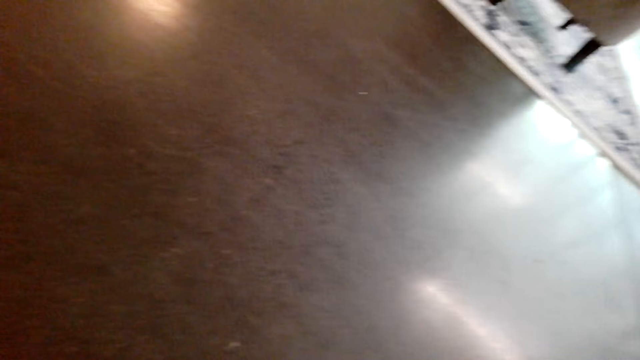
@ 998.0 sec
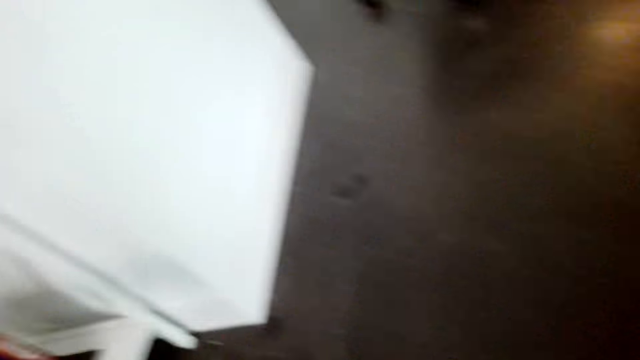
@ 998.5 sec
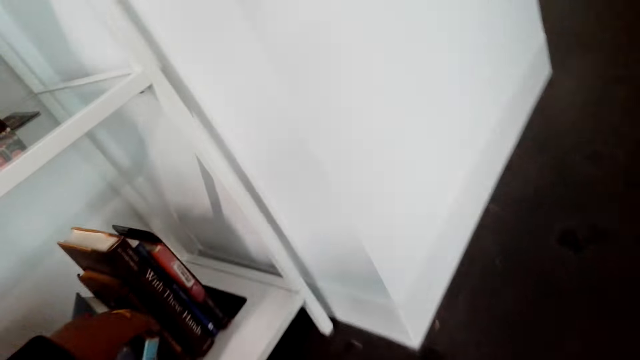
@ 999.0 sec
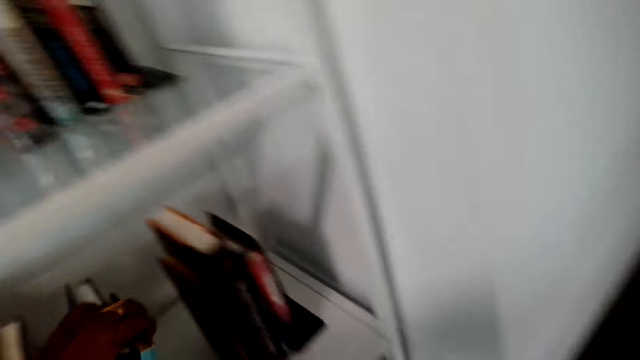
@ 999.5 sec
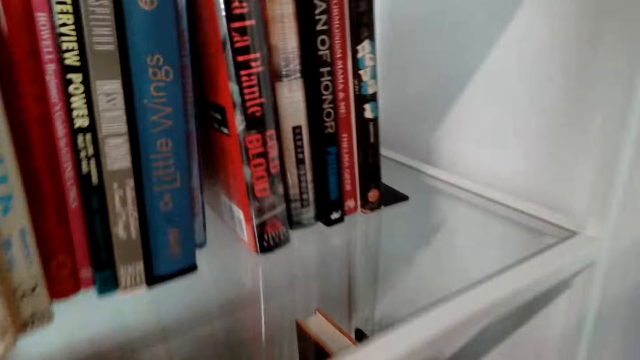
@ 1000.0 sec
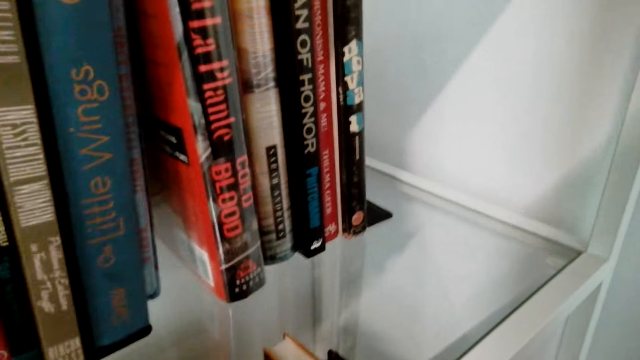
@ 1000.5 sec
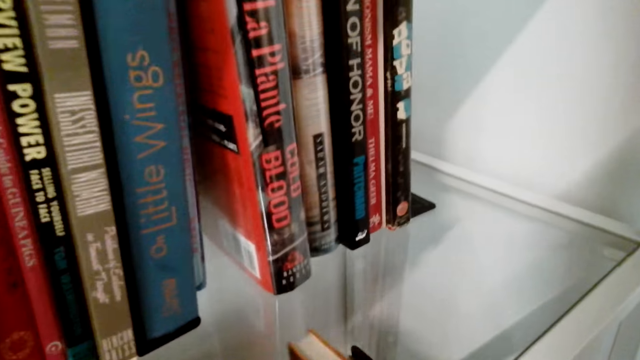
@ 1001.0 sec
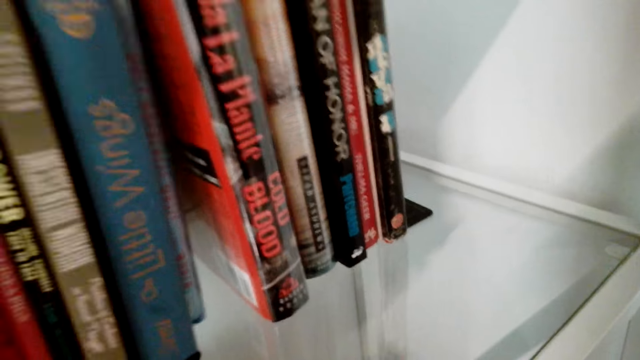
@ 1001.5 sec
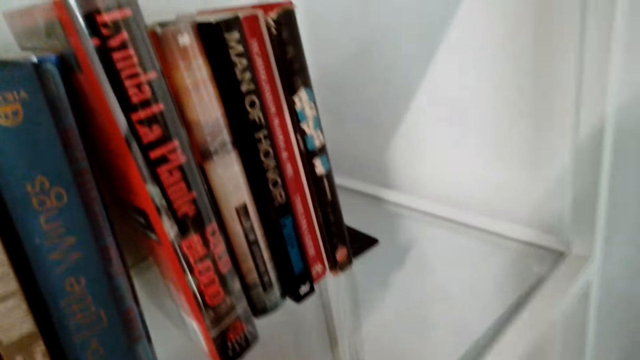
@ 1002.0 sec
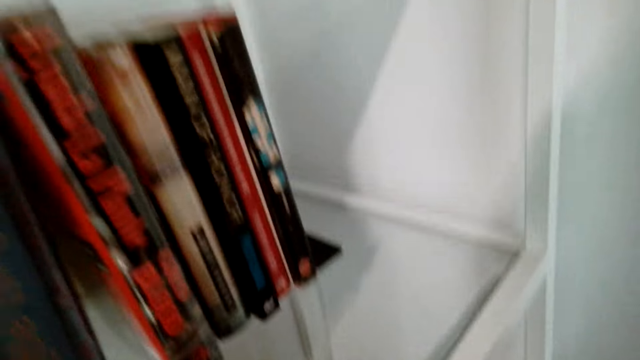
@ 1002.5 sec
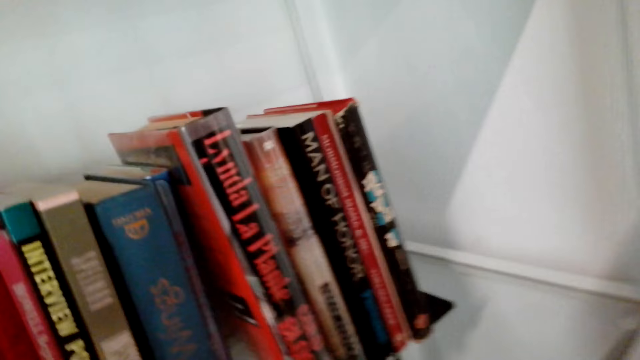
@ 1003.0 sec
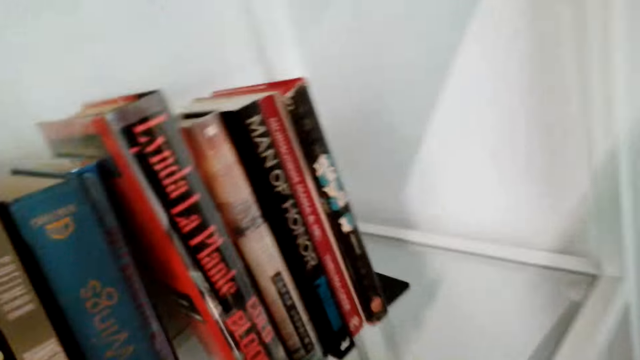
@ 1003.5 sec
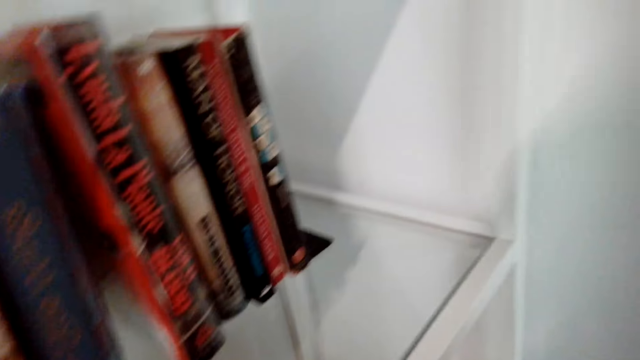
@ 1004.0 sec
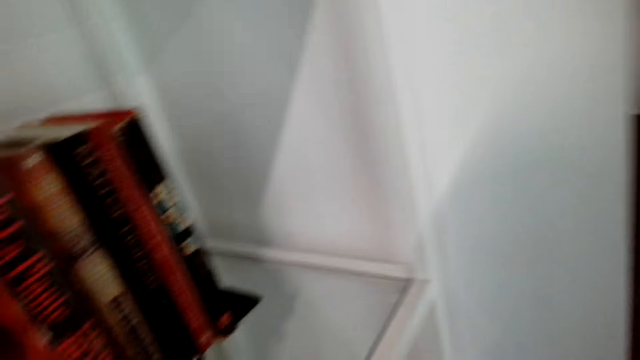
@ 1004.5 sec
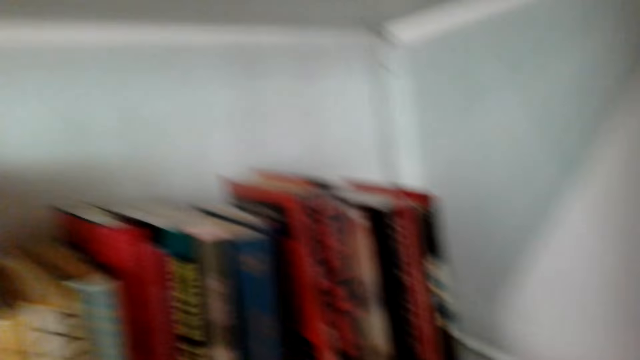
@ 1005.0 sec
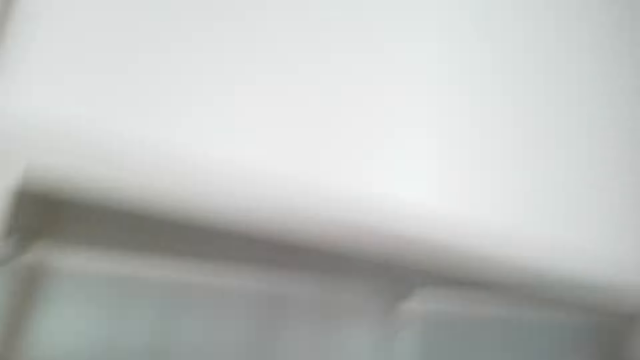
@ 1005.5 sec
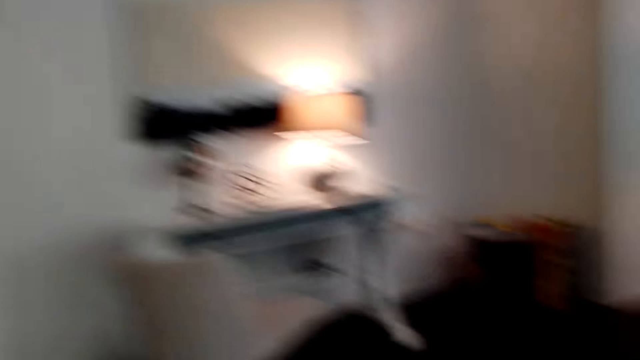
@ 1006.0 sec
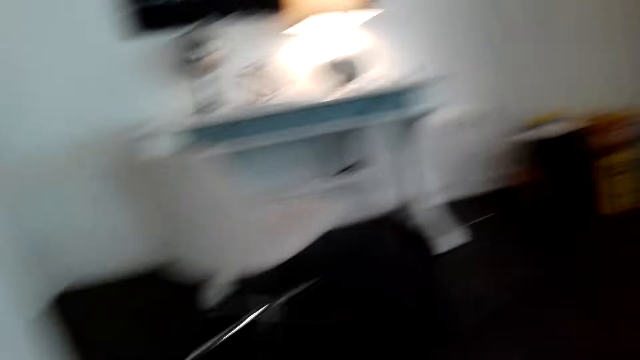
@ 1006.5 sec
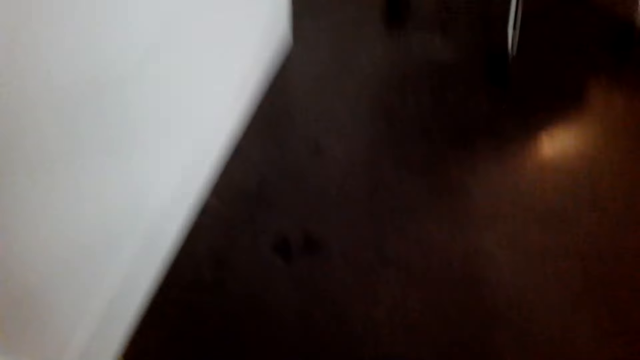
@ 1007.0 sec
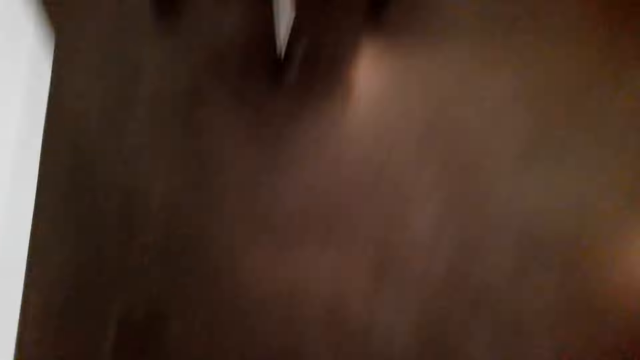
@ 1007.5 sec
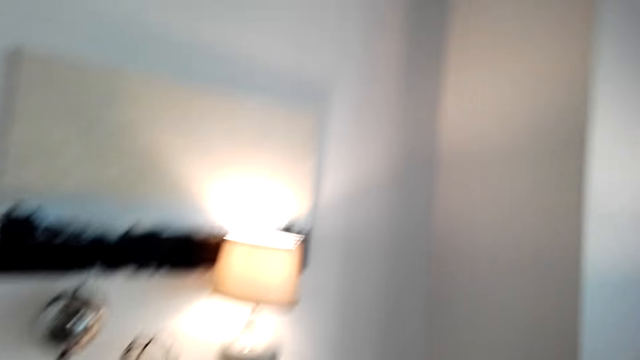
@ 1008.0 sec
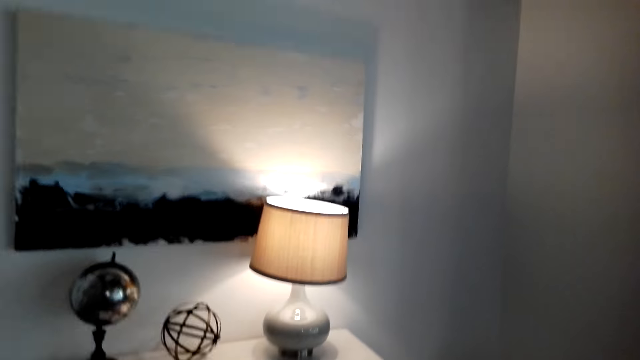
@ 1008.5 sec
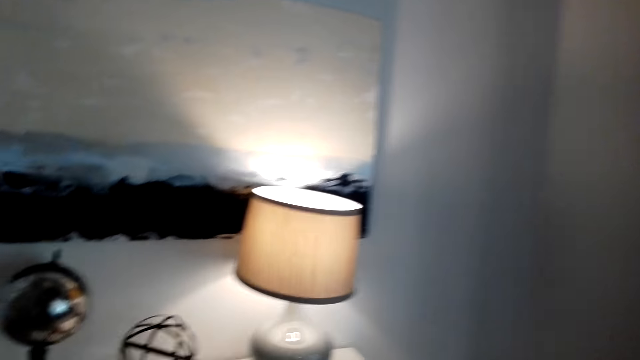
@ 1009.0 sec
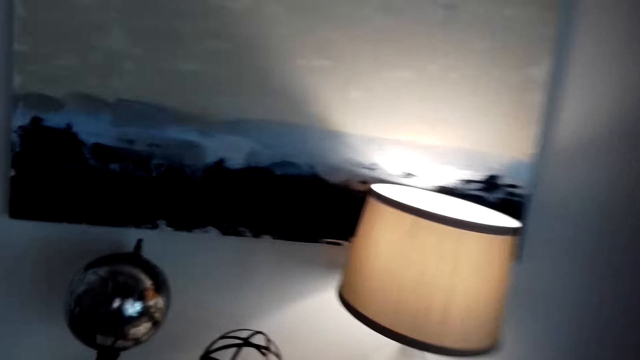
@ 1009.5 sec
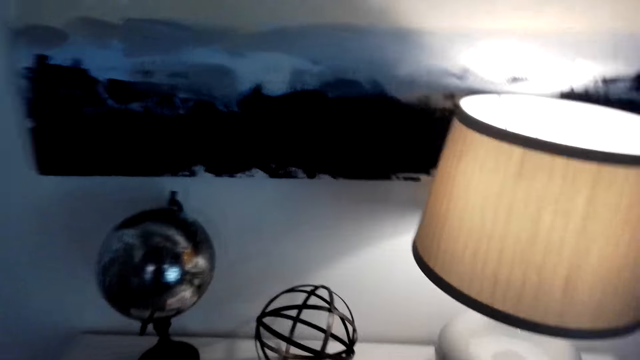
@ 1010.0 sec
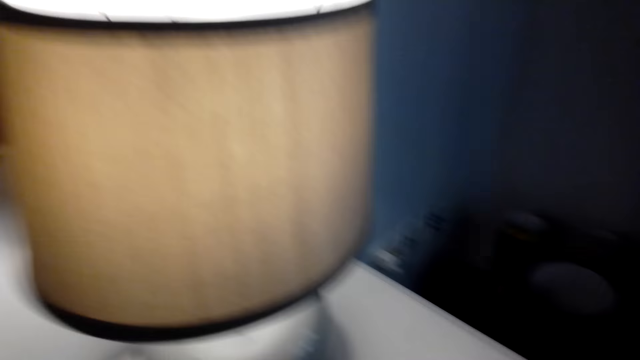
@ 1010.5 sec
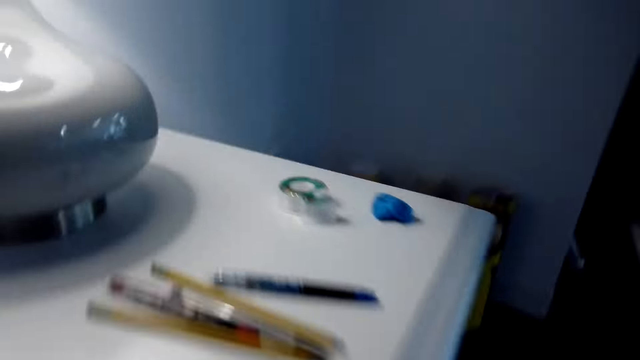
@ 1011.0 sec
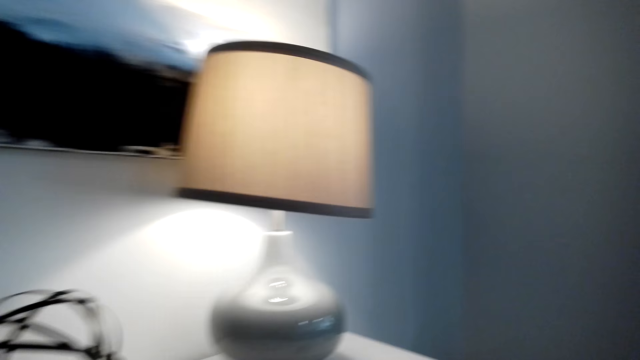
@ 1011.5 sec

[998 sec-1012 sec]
The camera wearer places the book in the shelf. They pick another book from the floor. They pick the pen from the night stand.

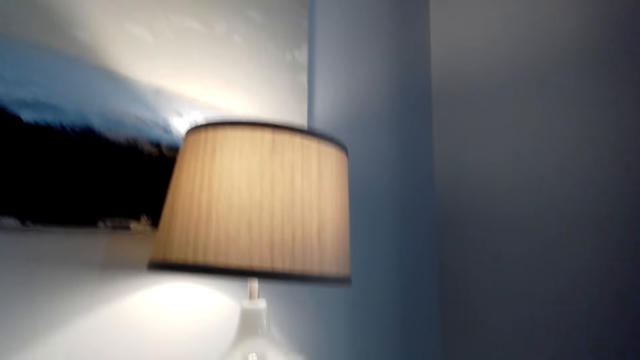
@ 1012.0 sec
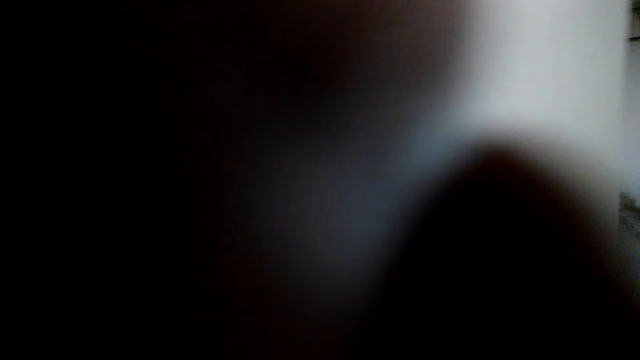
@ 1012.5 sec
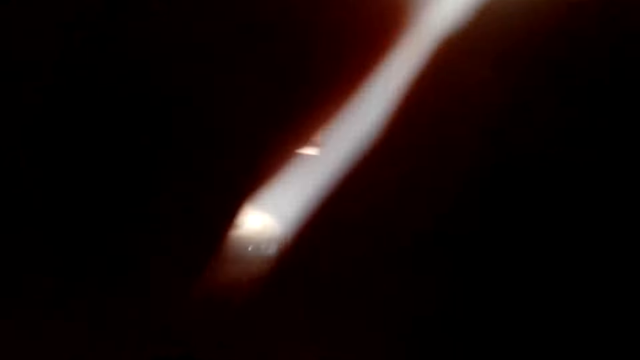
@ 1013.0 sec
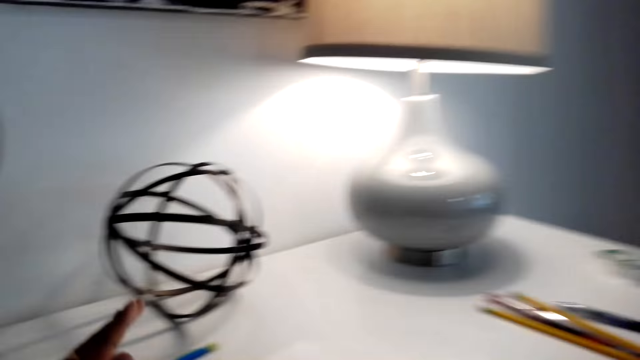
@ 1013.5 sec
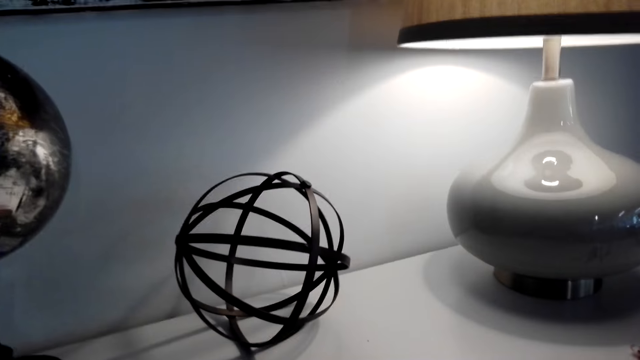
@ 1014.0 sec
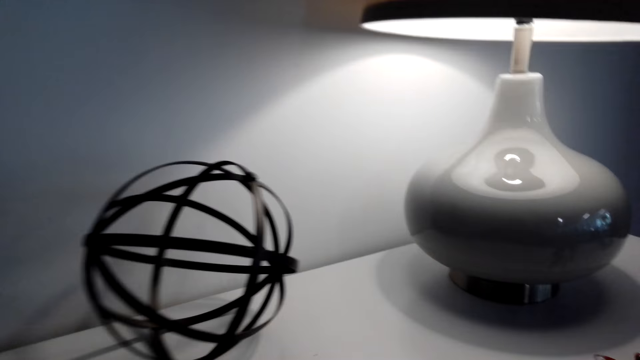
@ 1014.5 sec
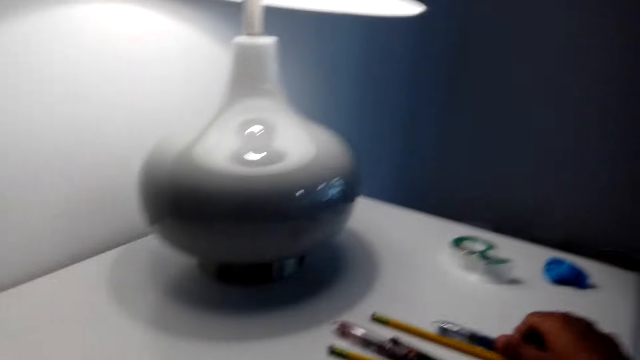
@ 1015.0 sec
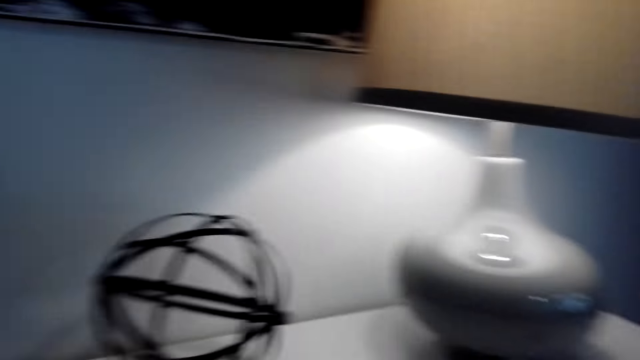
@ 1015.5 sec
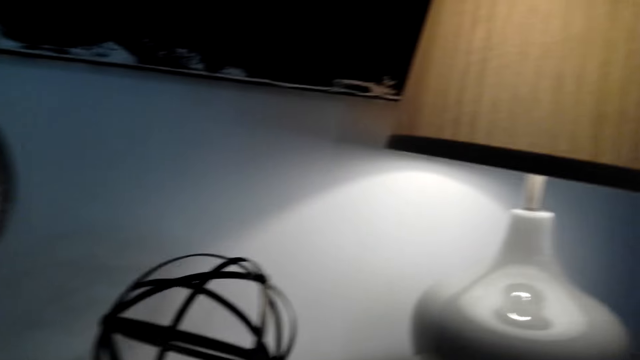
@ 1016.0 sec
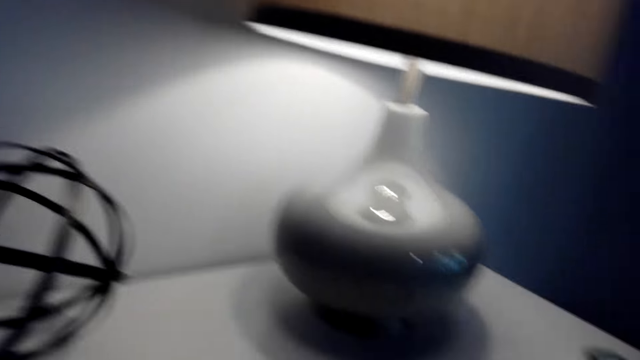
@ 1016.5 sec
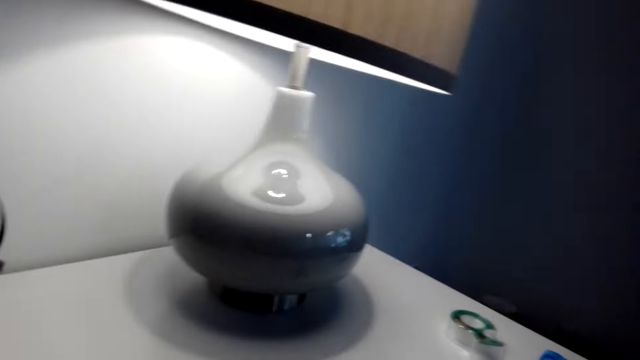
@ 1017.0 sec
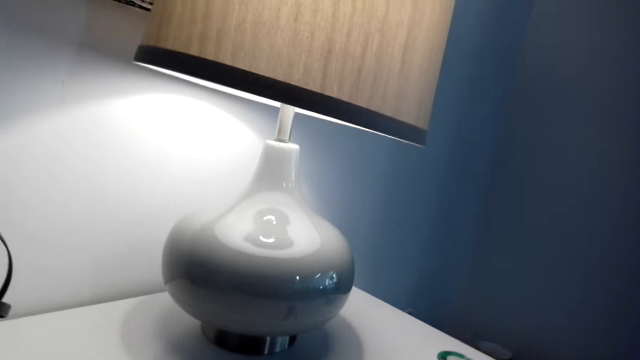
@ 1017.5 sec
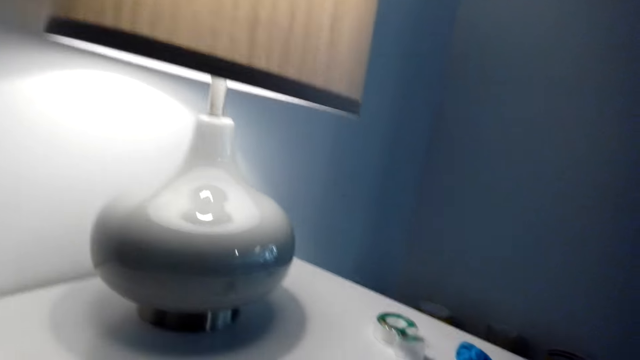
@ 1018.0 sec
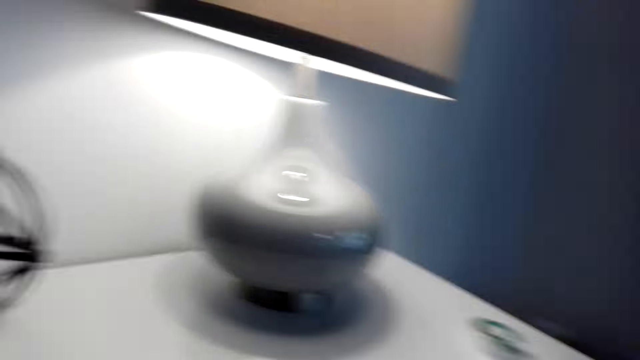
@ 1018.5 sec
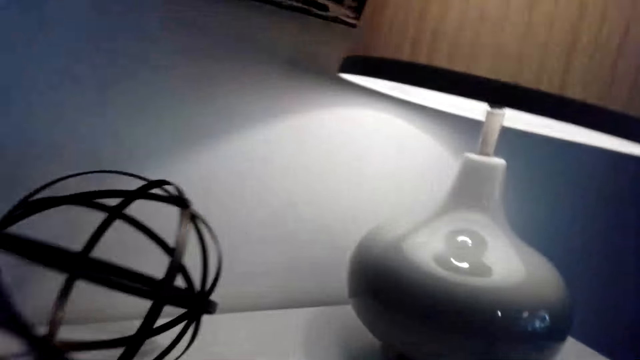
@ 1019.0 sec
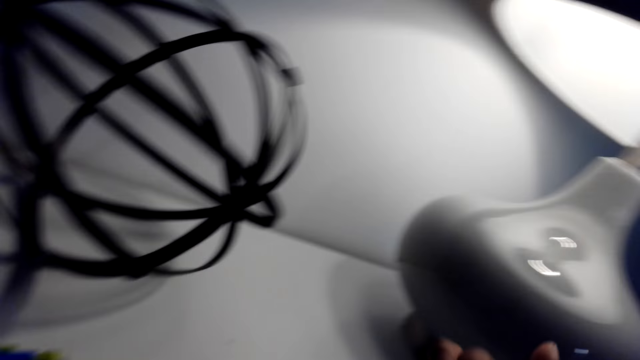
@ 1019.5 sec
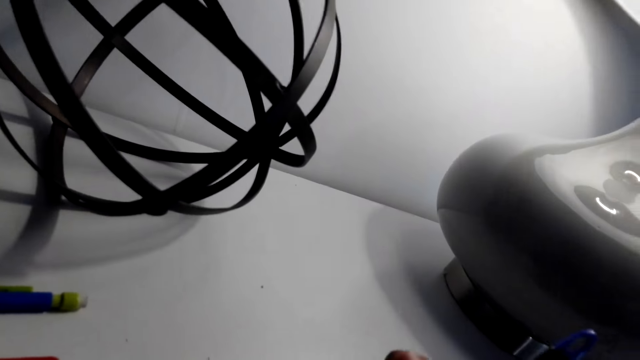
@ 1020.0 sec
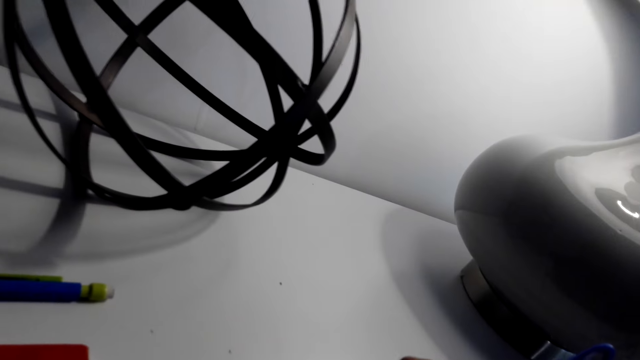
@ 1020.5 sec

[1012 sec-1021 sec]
The camera wearer adjusts the camera. They pick up the pen. They look around.
